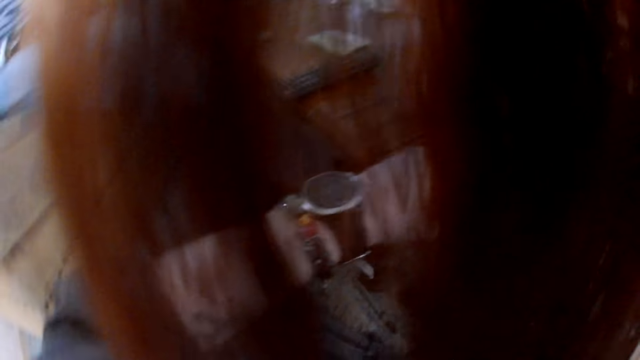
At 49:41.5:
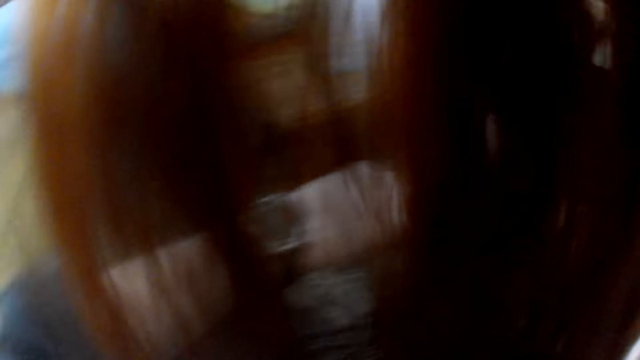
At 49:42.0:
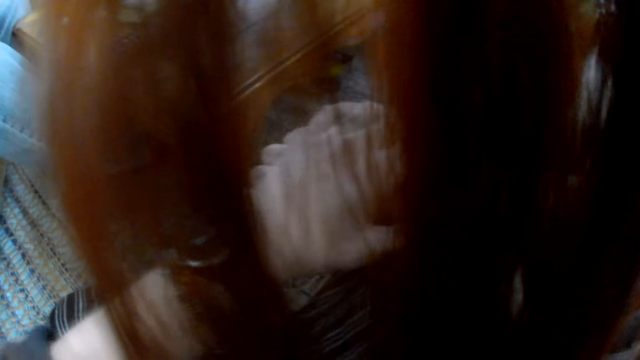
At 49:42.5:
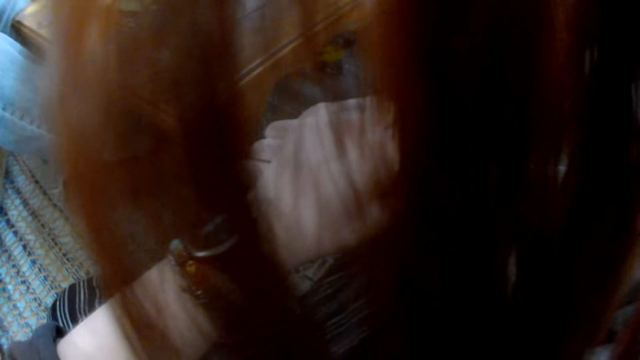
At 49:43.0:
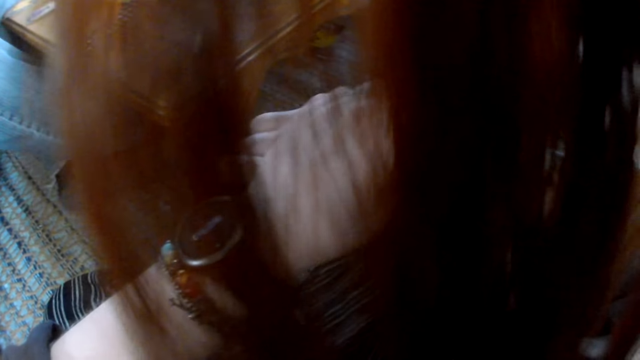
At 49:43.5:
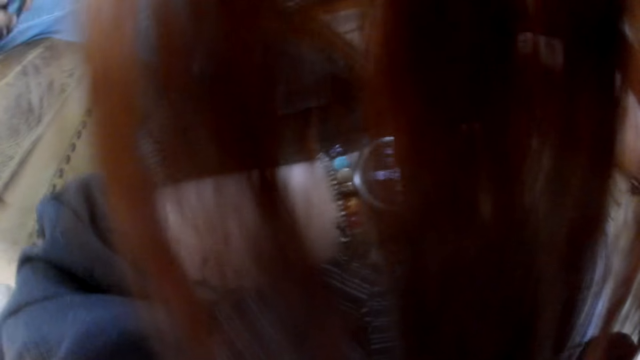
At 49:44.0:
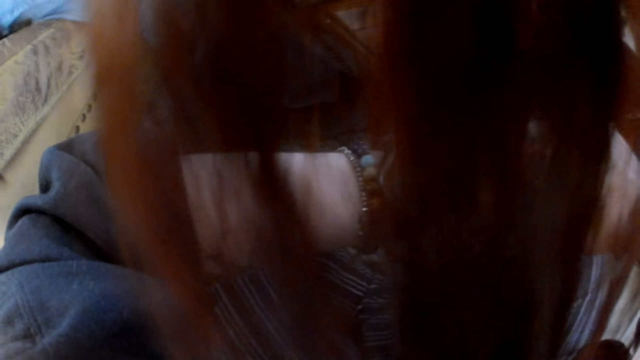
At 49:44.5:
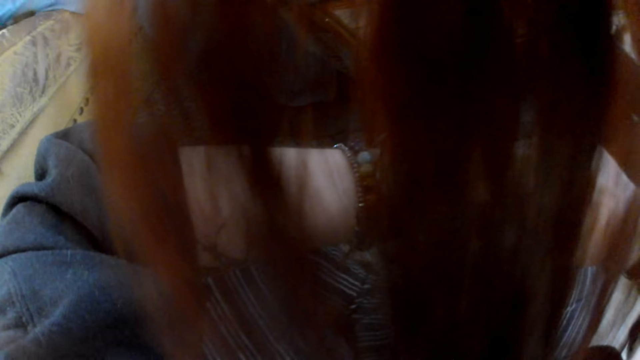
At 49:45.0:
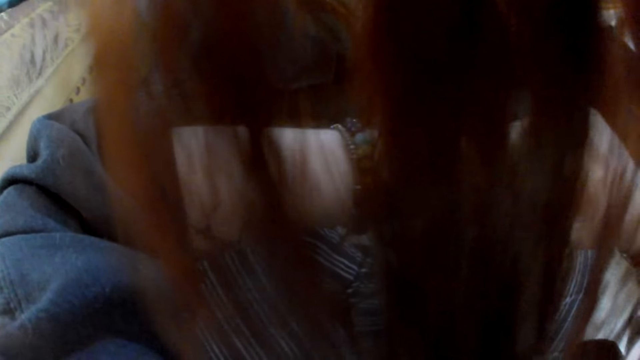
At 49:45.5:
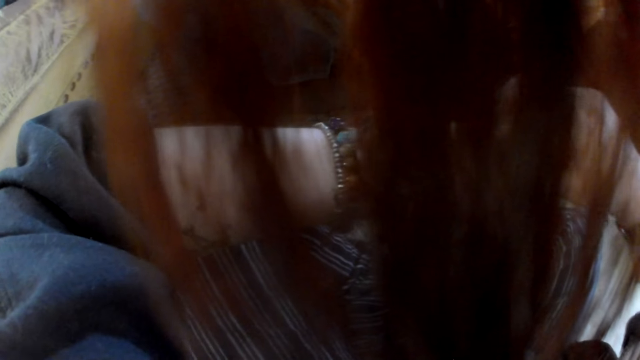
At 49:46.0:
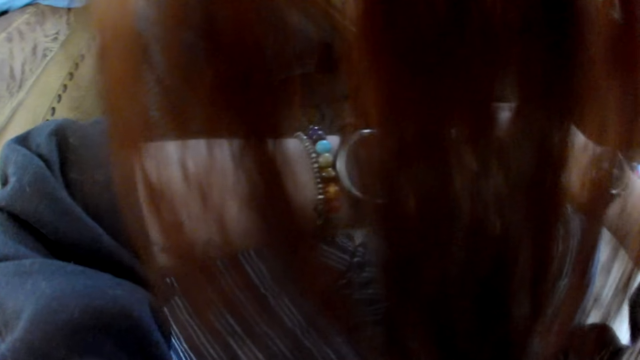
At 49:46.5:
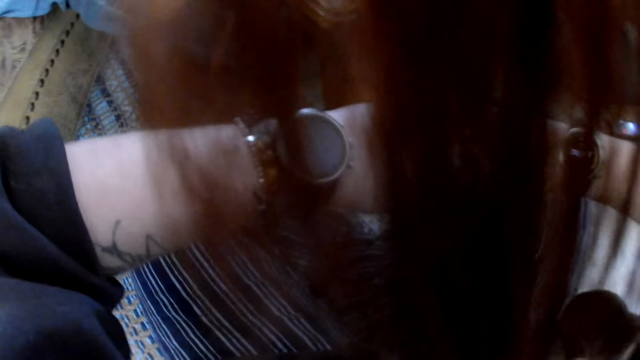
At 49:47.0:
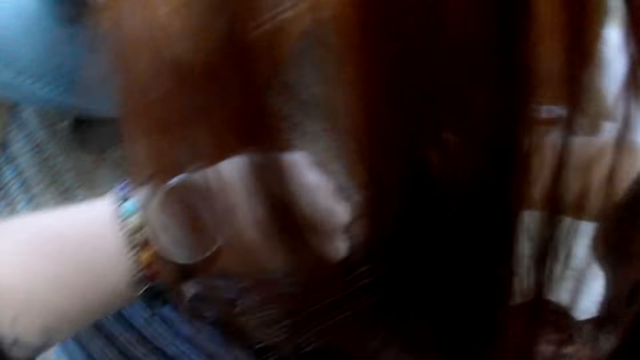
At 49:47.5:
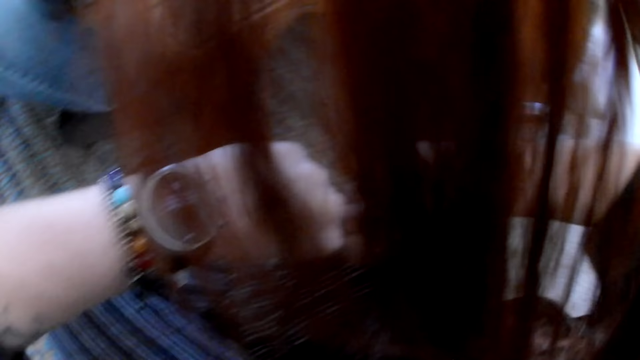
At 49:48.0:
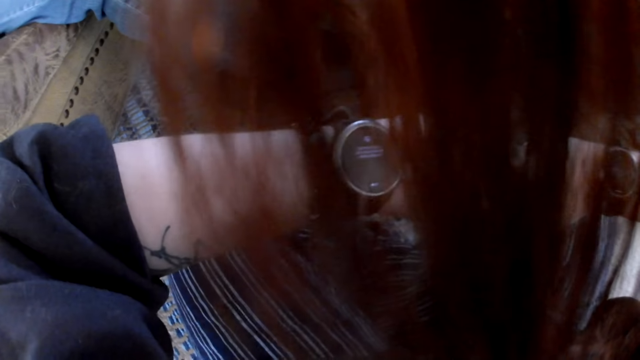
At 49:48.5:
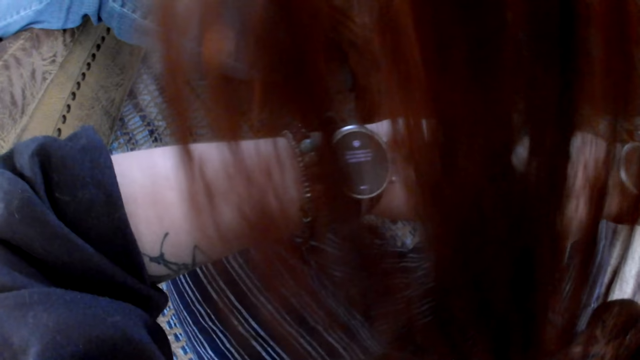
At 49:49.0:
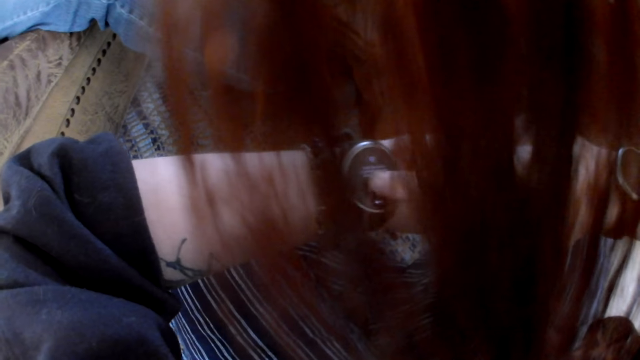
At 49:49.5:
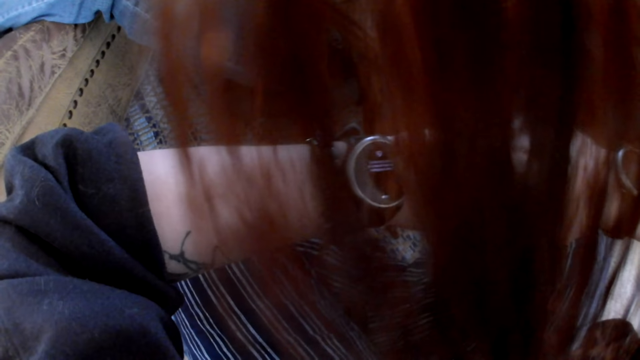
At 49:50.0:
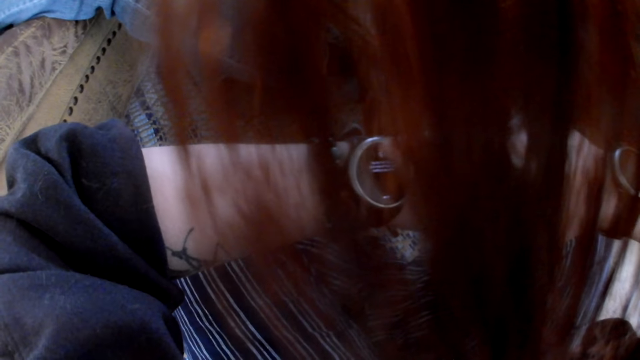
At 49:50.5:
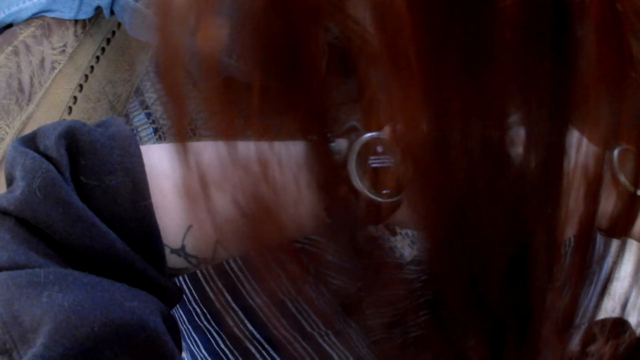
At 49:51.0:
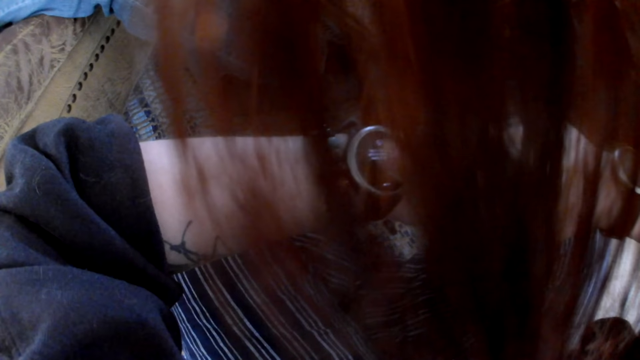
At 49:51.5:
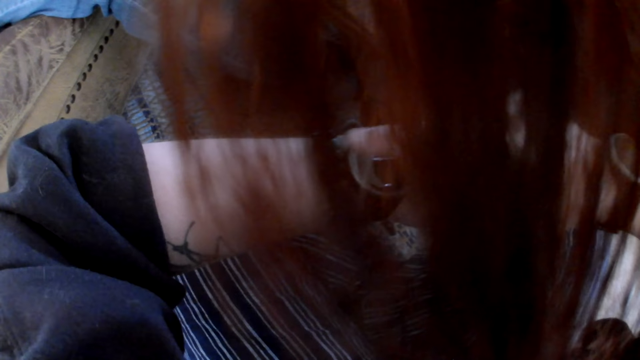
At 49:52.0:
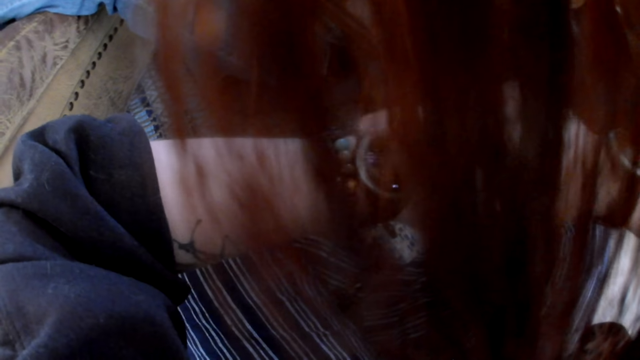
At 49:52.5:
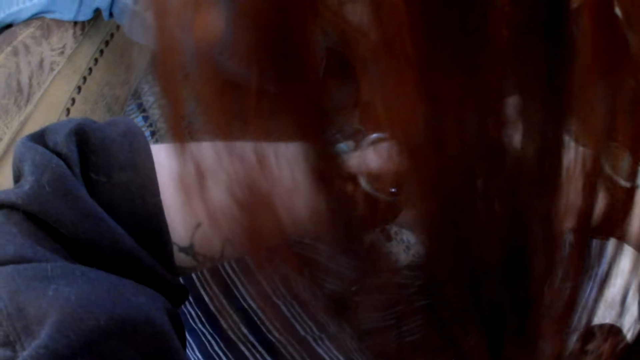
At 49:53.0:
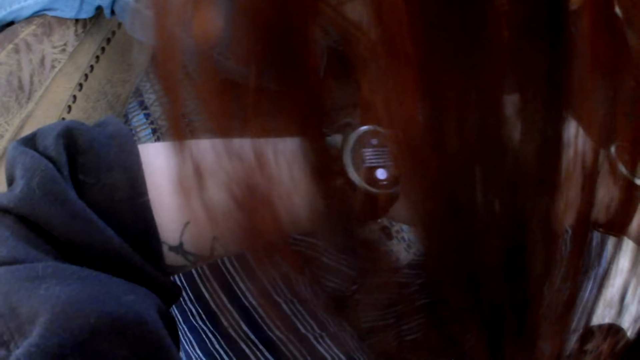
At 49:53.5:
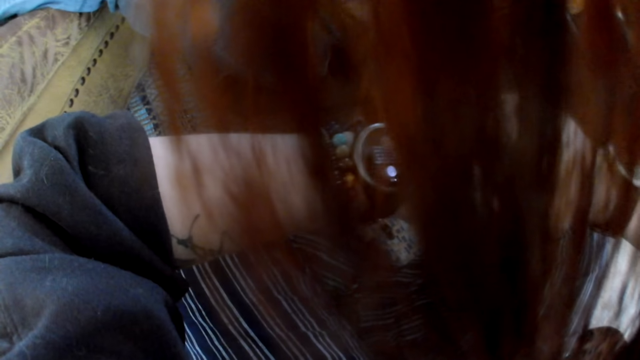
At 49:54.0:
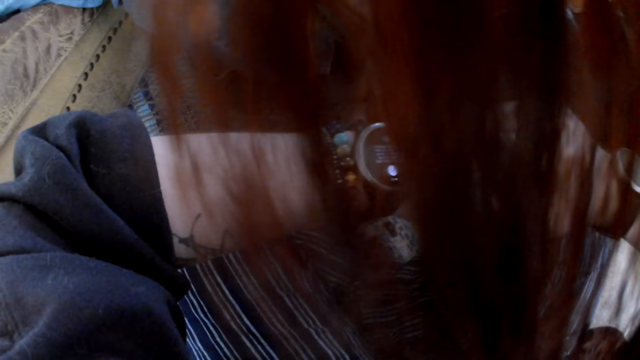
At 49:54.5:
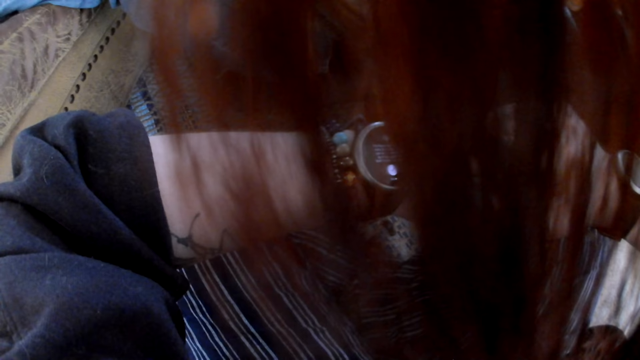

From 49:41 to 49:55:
The camera wearer touches her wrists. She touches the screen of a wristwatch in her left hand with her right hand. She operates the watch. She swipes the screen of the wristwatch in her left hand with her right hand.

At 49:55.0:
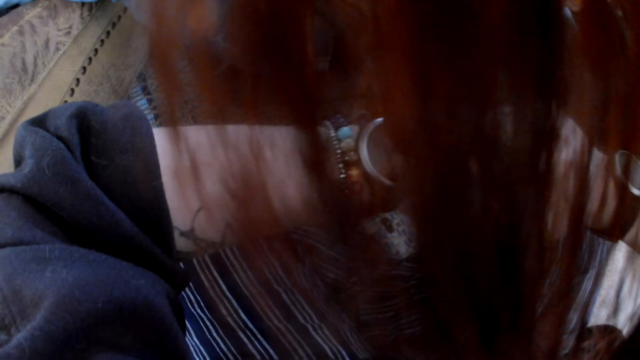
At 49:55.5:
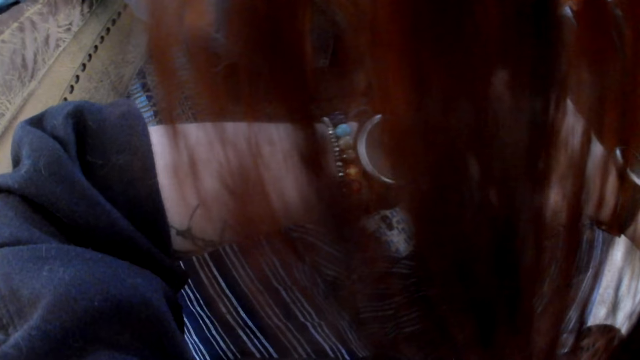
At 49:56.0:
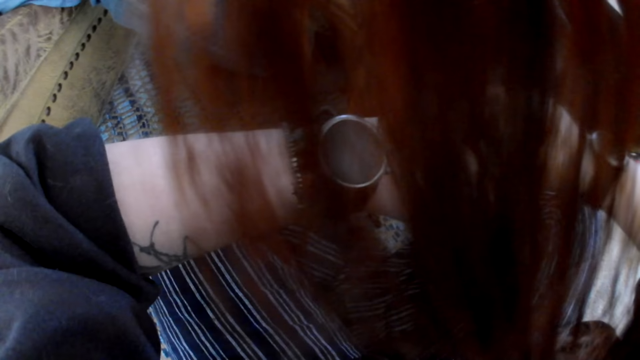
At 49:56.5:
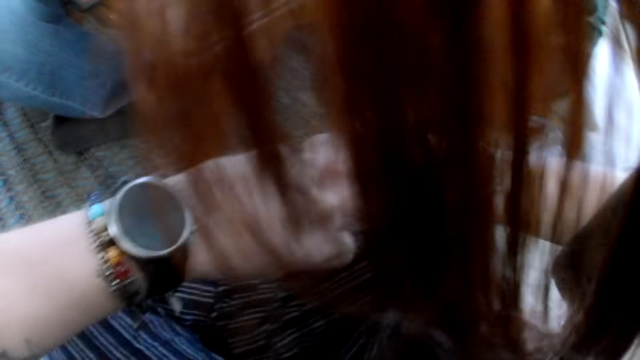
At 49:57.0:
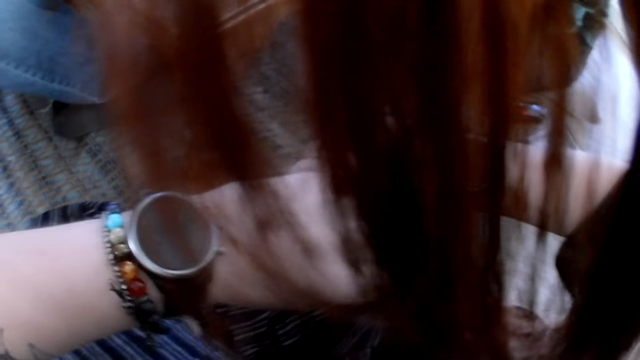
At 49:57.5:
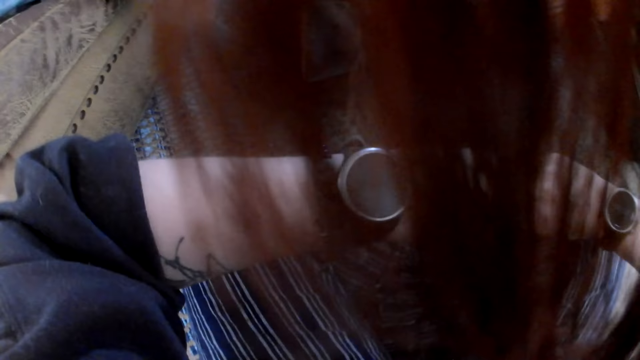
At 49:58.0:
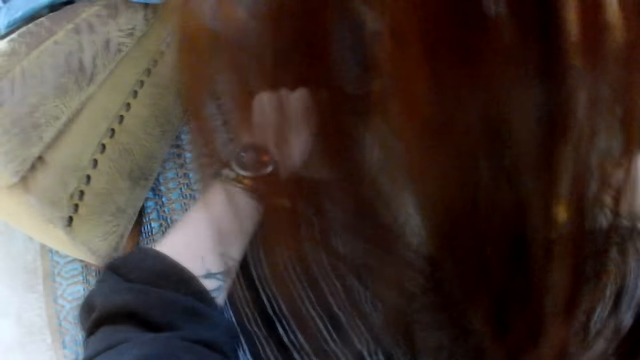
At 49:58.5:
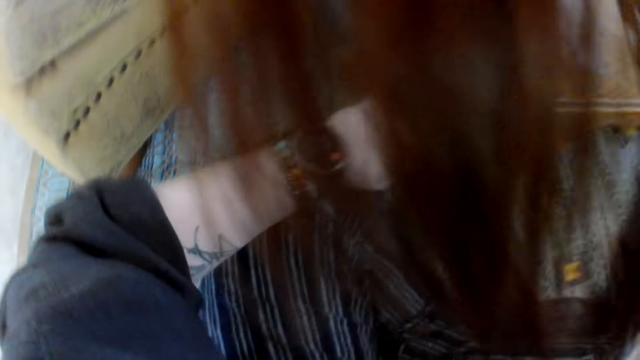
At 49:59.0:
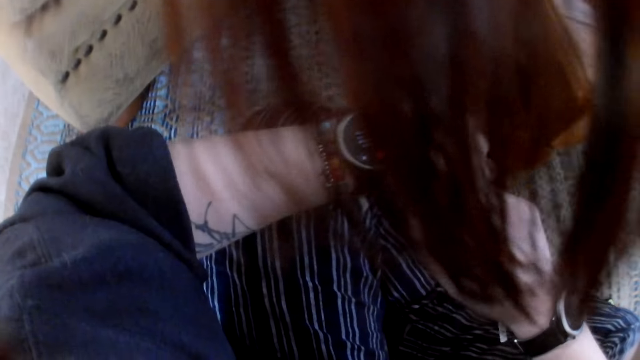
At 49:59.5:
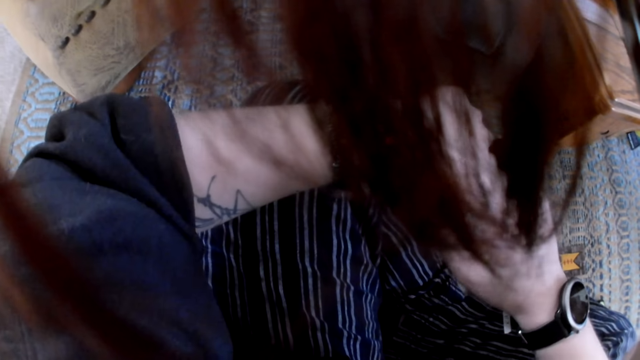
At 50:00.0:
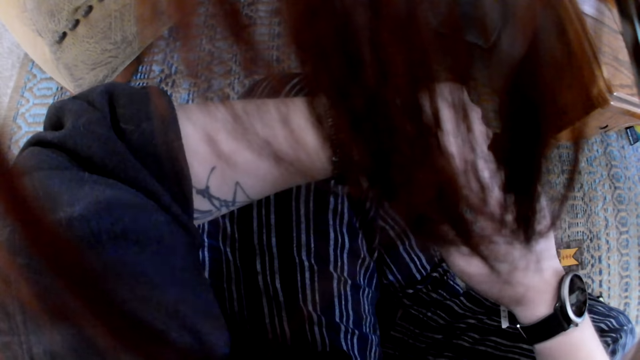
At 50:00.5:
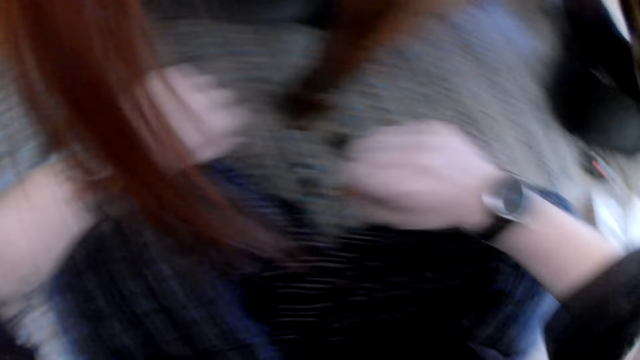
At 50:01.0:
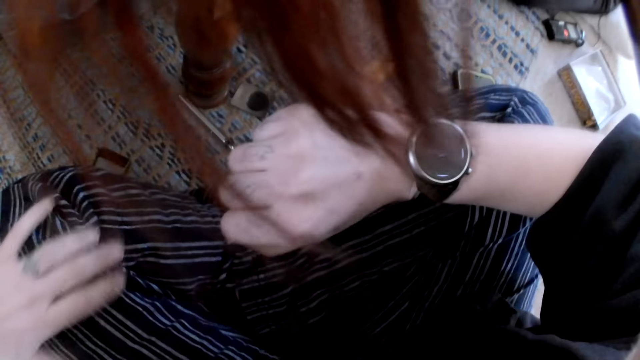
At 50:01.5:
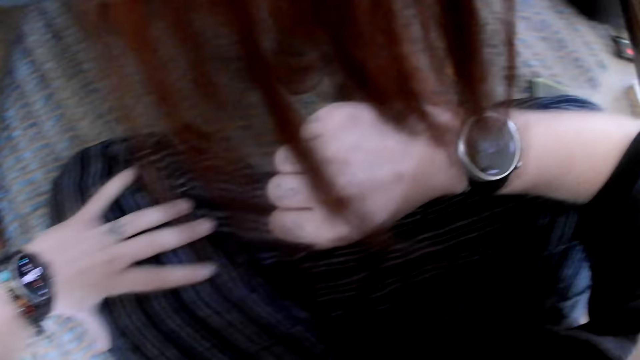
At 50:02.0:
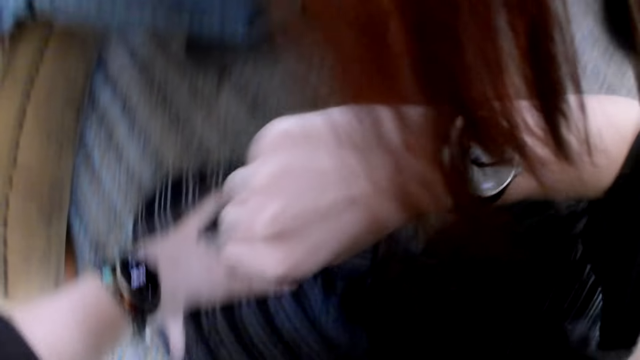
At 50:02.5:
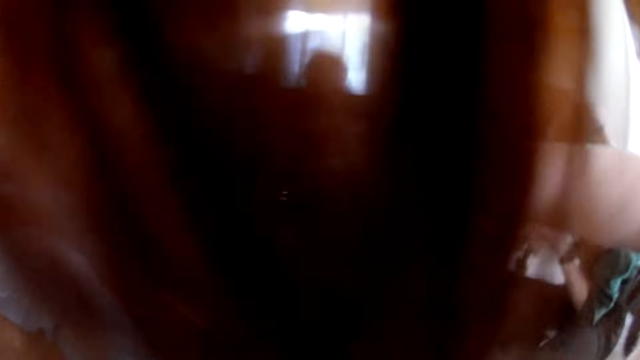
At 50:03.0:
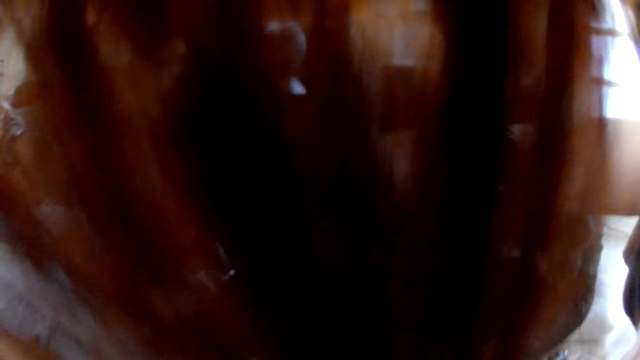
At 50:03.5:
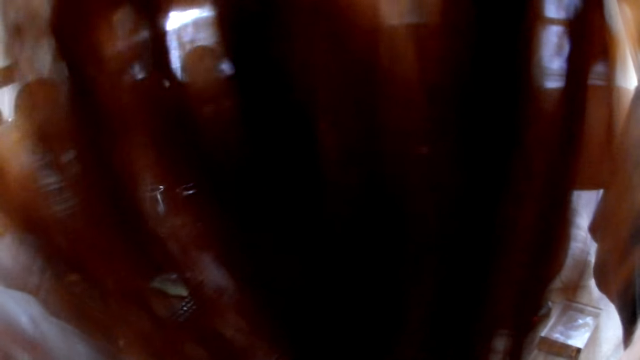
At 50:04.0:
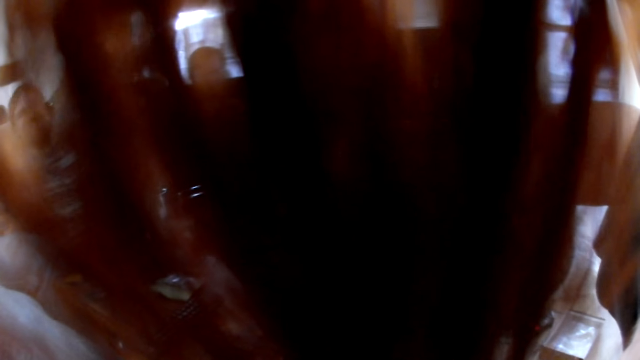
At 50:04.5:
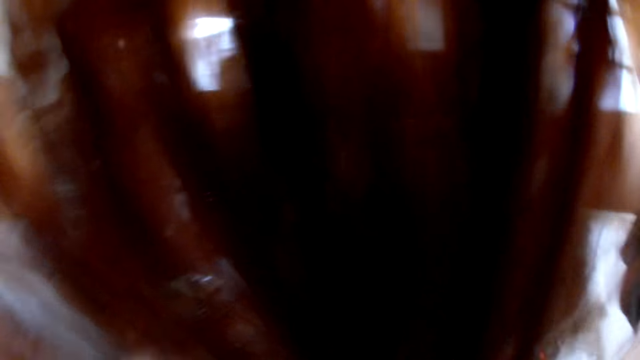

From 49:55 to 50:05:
The camera wearer looks at her arms. She operates the watch. She looks at the watch.
